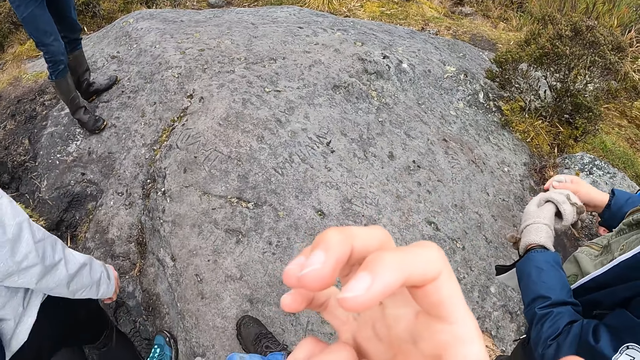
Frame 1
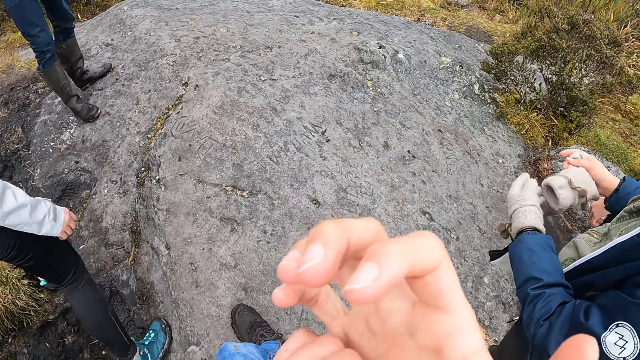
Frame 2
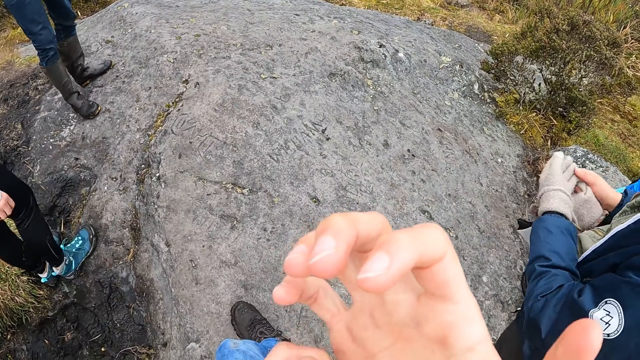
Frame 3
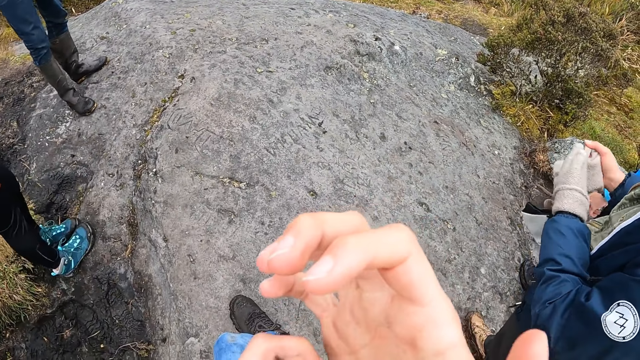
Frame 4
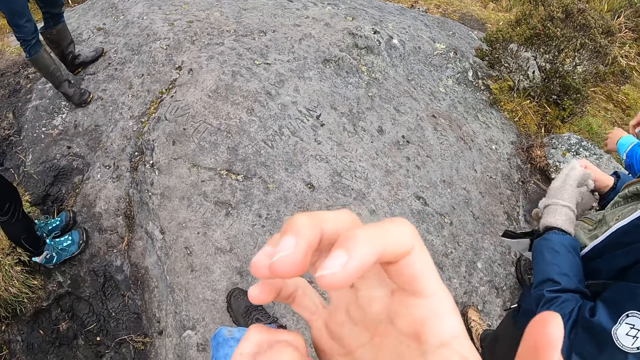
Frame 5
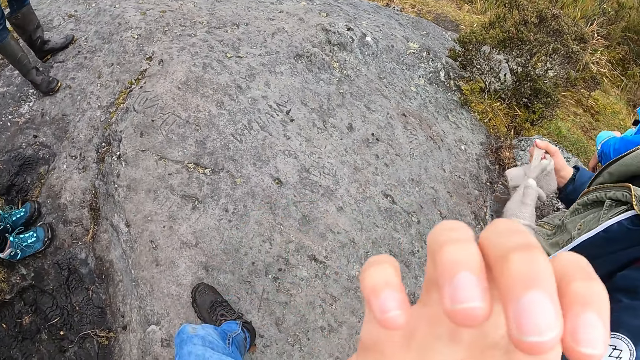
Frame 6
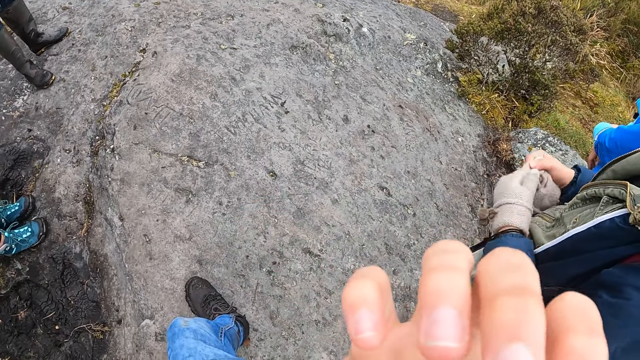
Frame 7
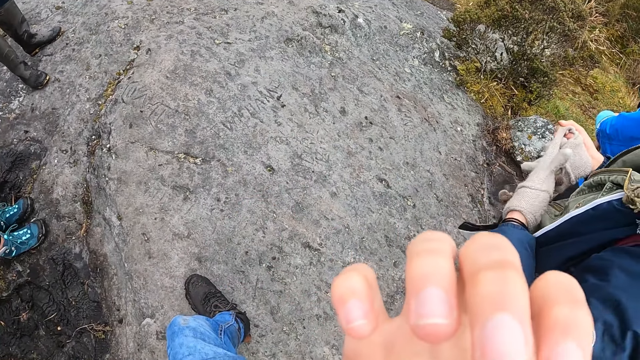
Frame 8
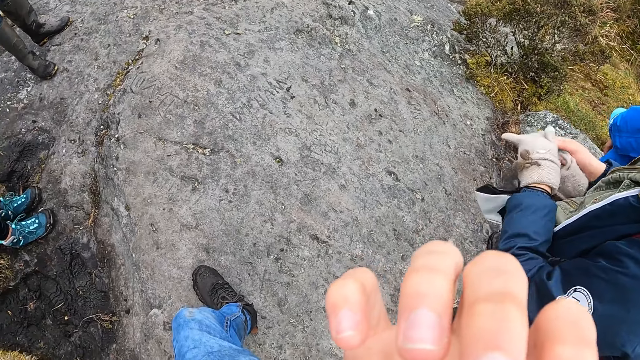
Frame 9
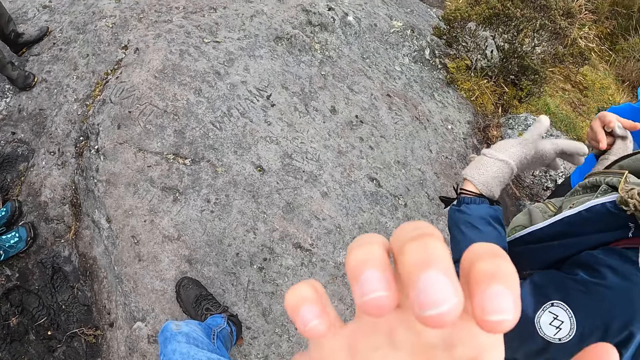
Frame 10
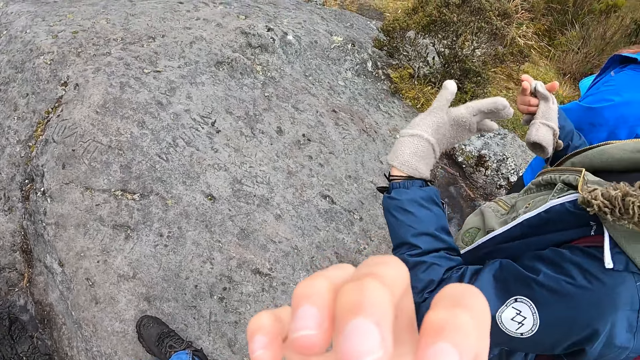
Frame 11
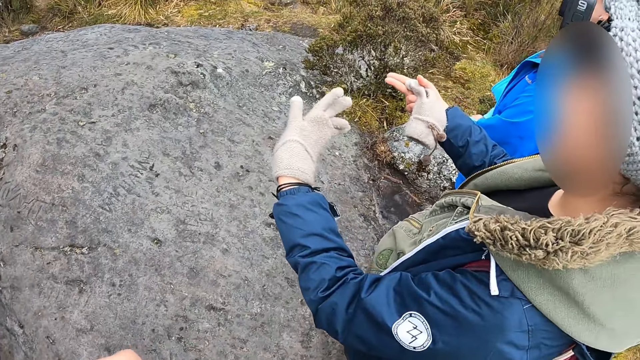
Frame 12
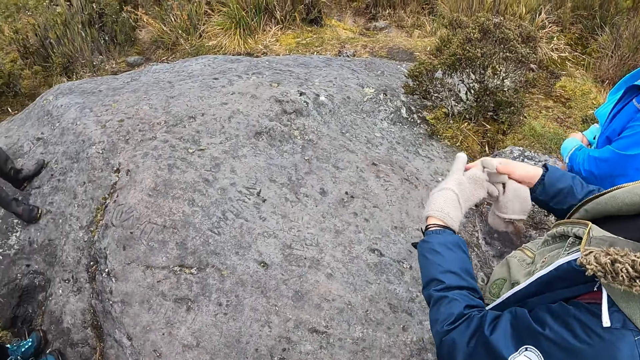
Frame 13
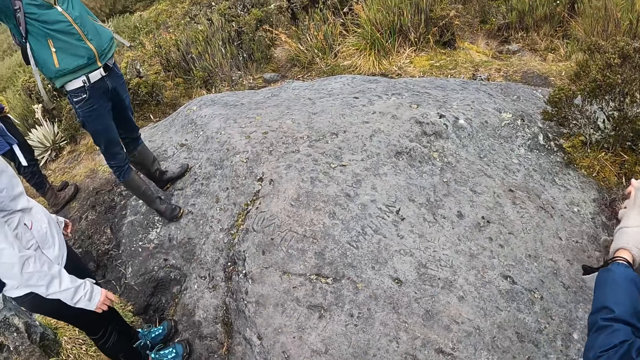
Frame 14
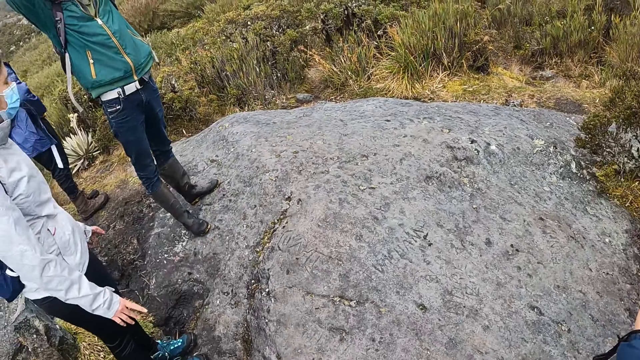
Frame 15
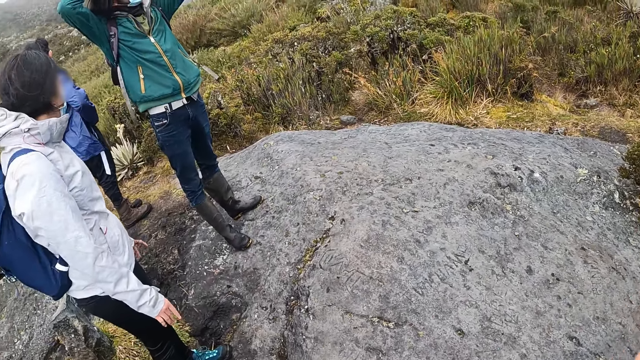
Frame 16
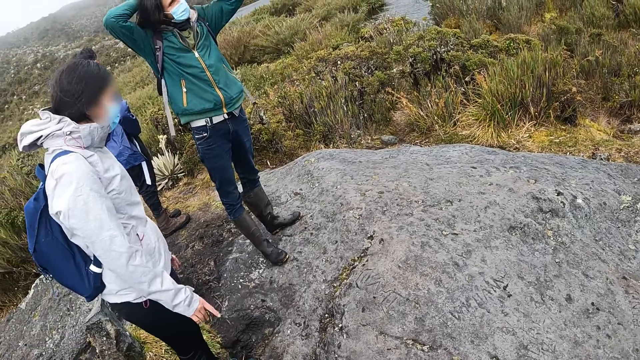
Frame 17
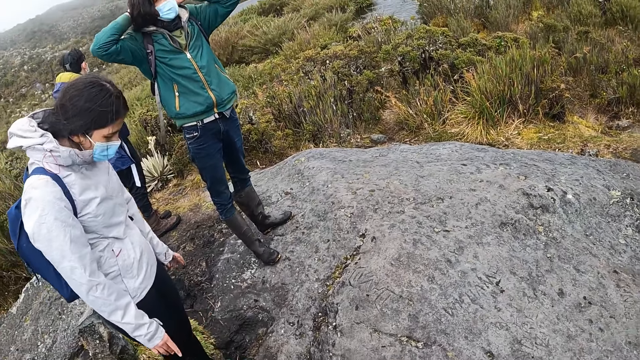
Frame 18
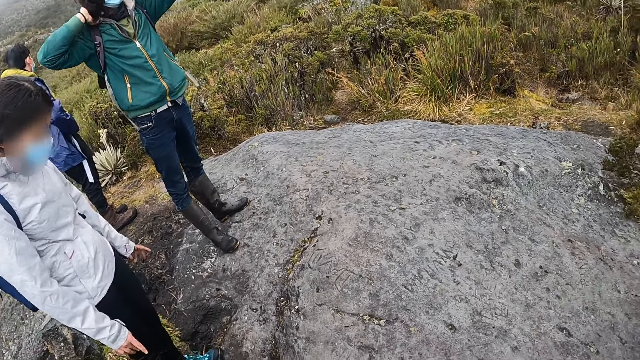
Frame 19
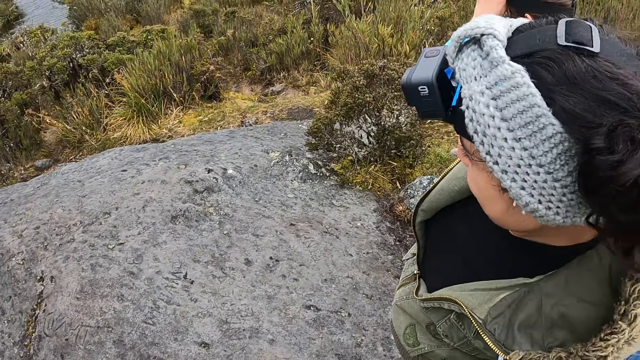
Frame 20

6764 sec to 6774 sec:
The woman pulls a glove in her left hand with her right hand. The woman gesticulates with both hands. The camera wearer looks around. Another woman scratches her hair with both hands.

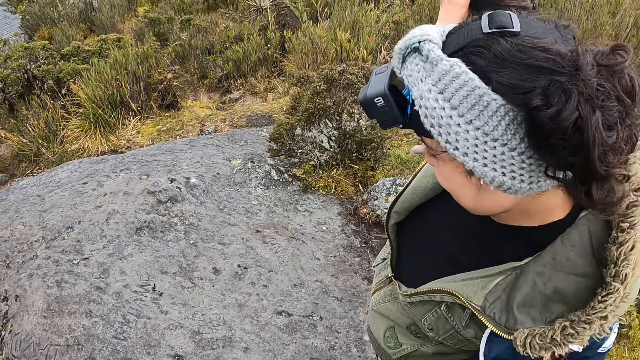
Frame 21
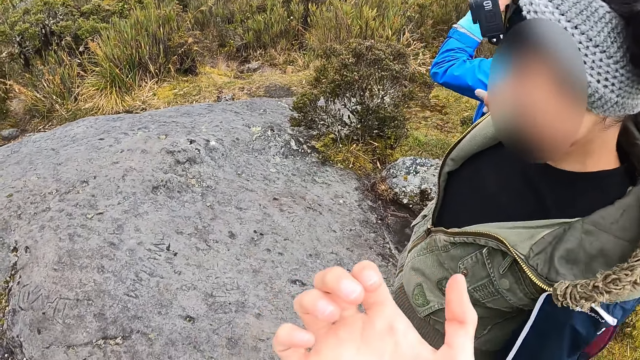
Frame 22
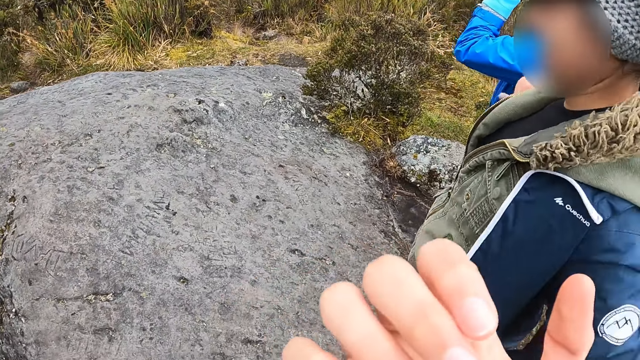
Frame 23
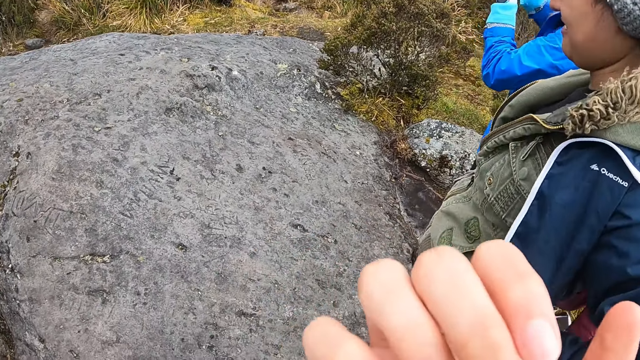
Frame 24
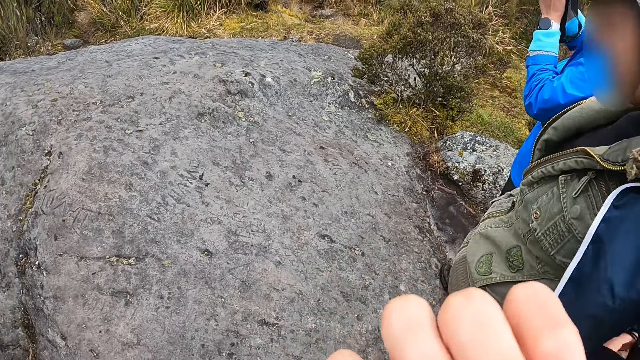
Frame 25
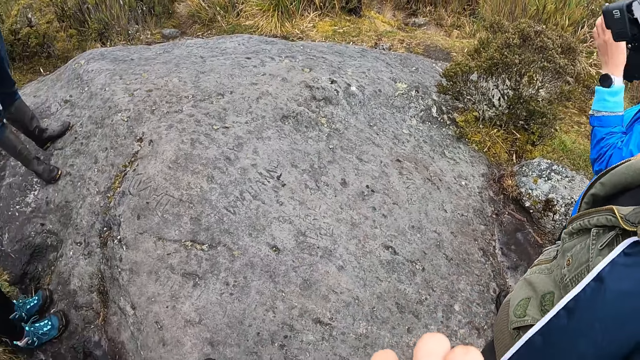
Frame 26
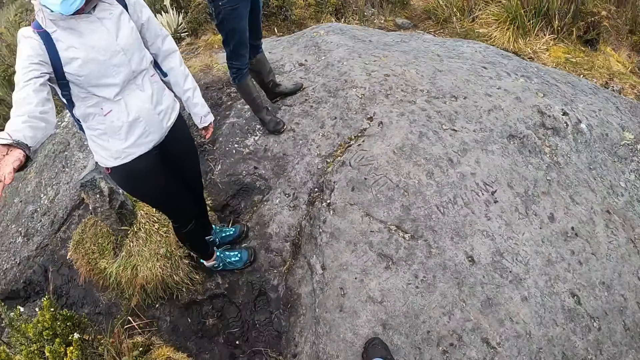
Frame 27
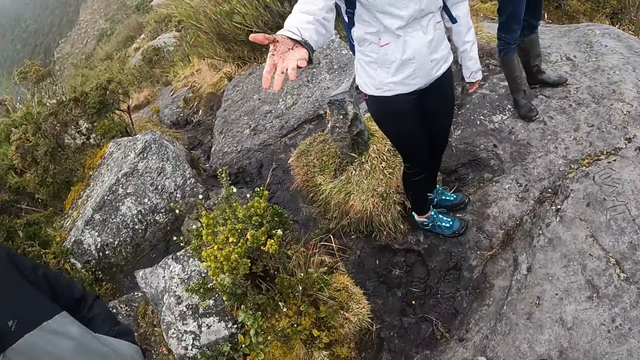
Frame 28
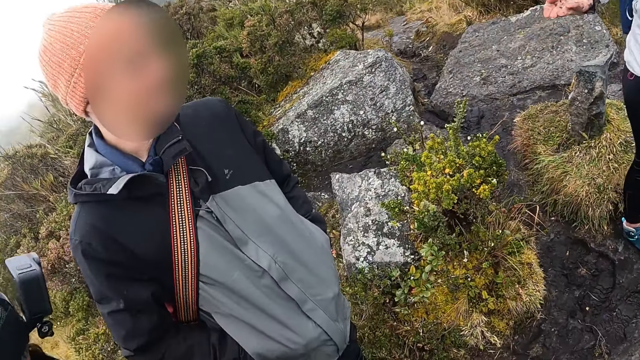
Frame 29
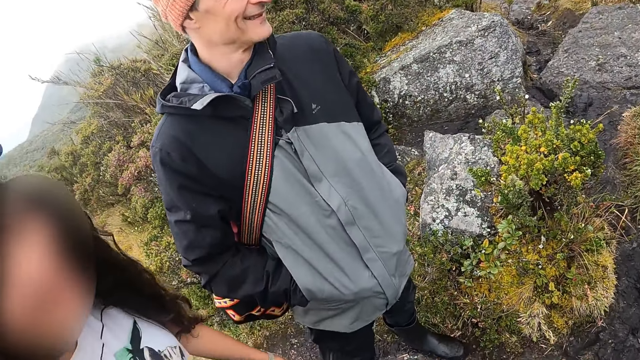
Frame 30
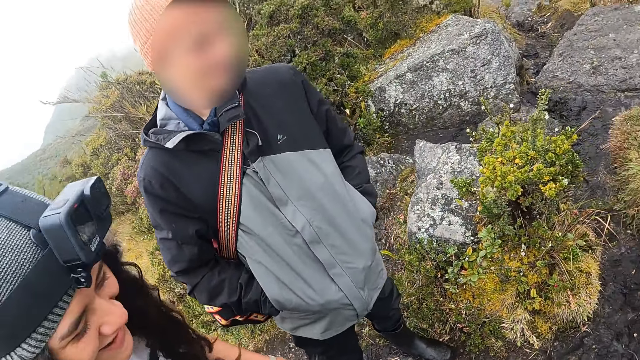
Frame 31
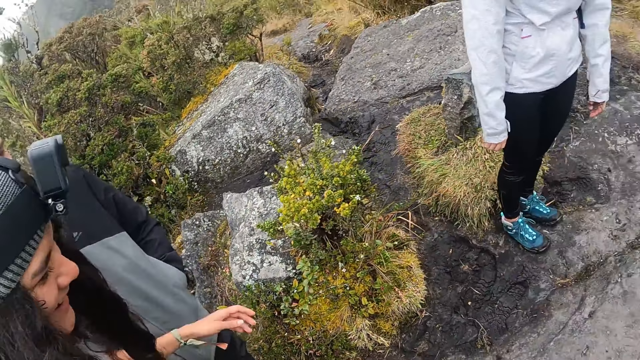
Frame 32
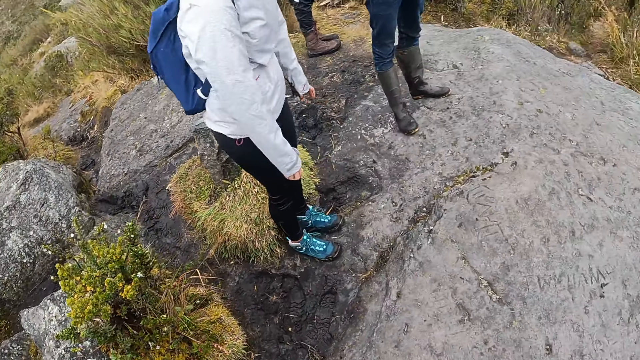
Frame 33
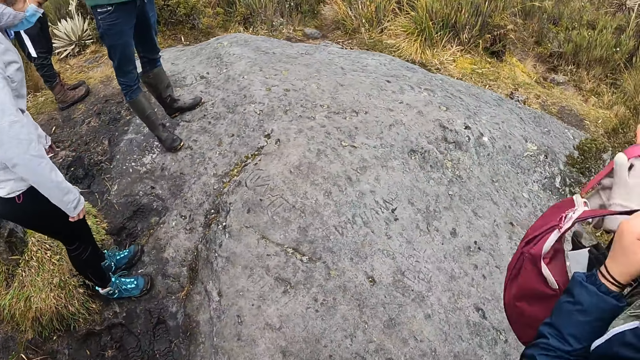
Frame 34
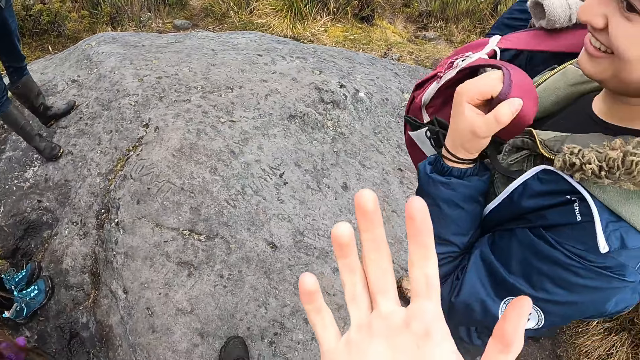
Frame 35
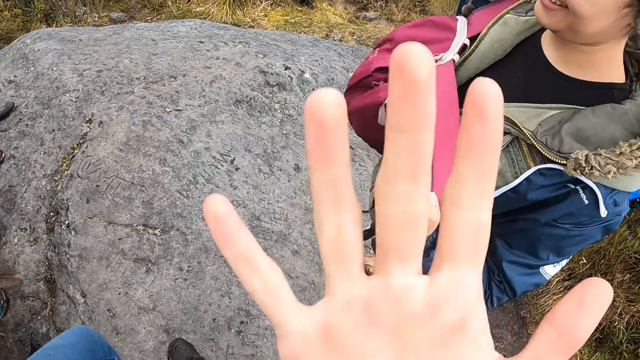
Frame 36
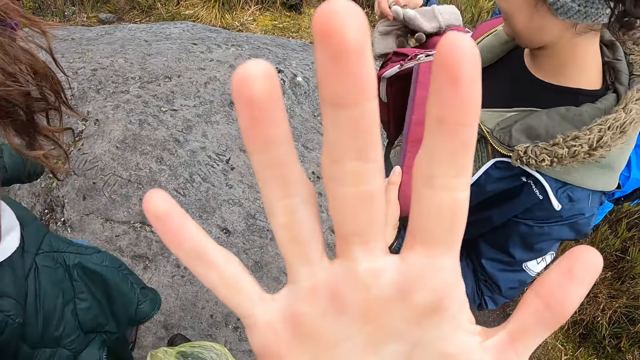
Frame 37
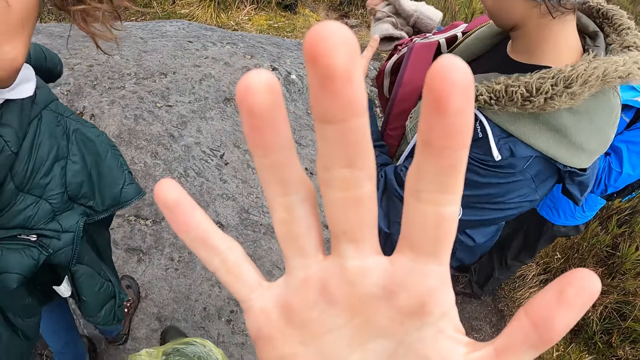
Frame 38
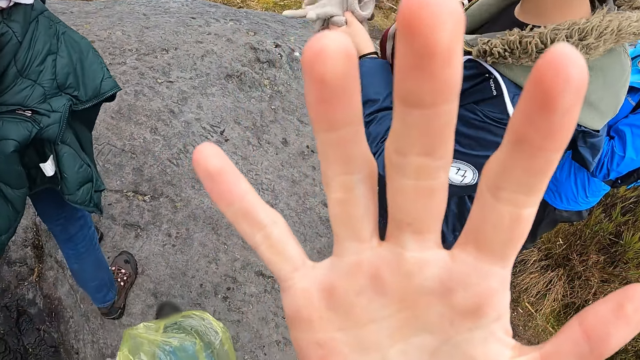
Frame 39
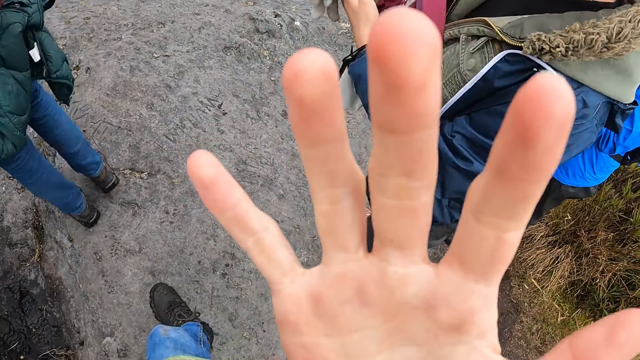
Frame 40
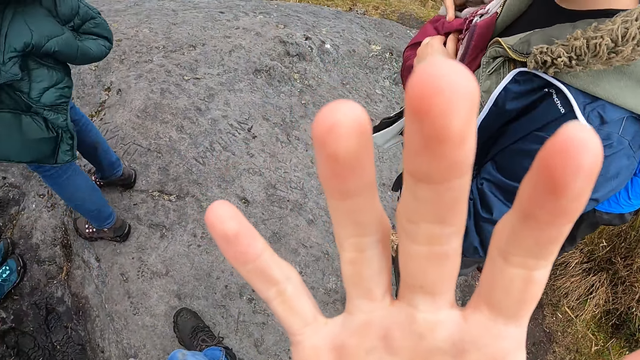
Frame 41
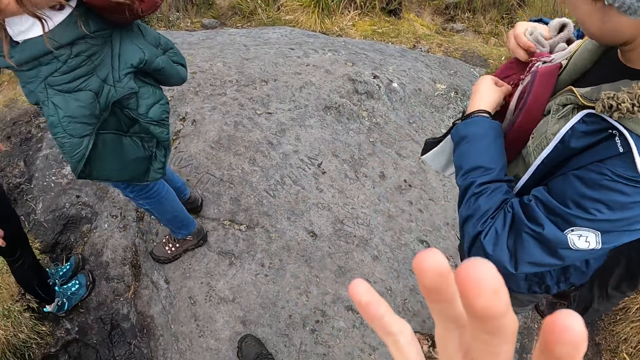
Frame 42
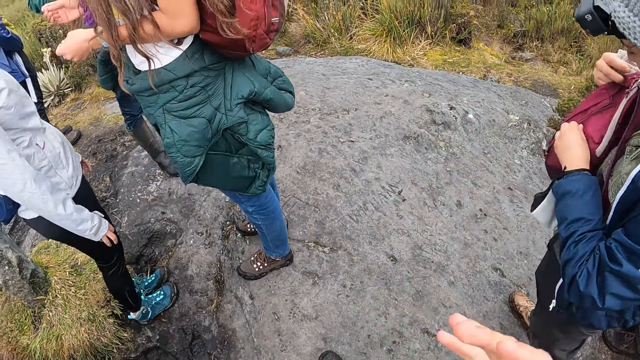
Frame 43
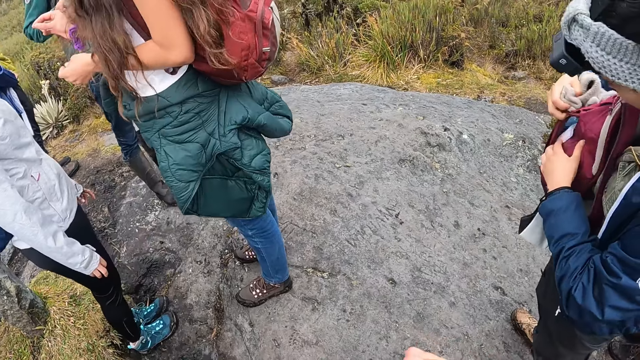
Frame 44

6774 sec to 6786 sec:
The camera wearer raises his right hand. He looks at the hands, and looks around. A woman points her right hand. The camera wearer spreads his right hand. He looks at the hands. Another woman opens a bag with her left hand.
